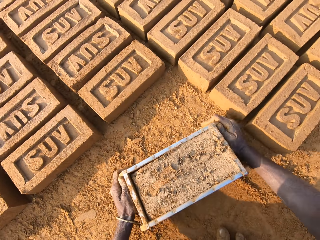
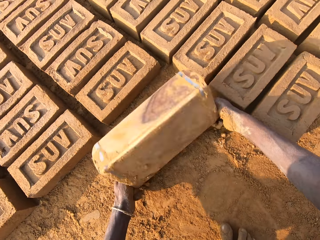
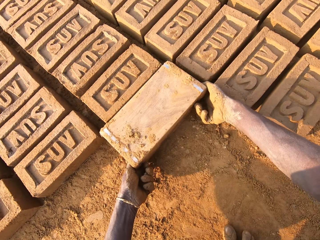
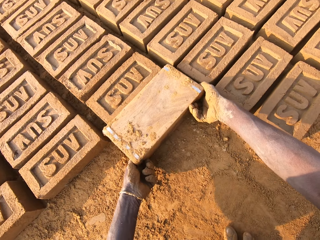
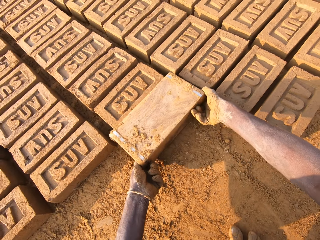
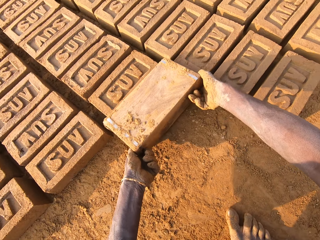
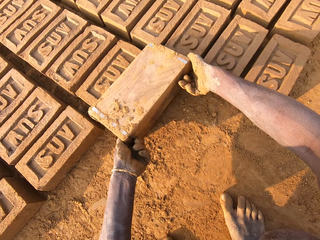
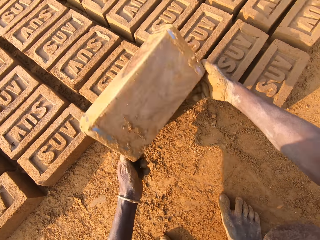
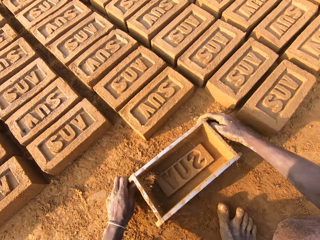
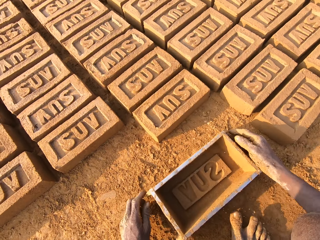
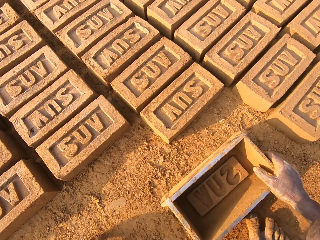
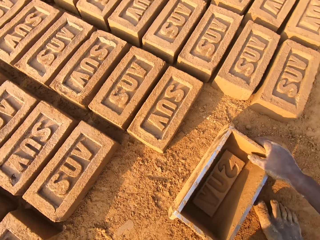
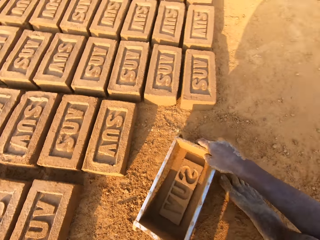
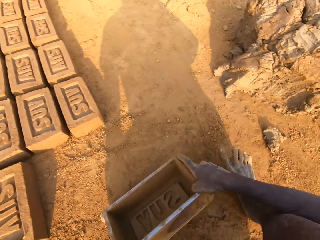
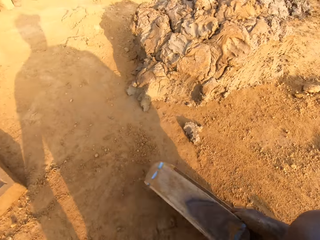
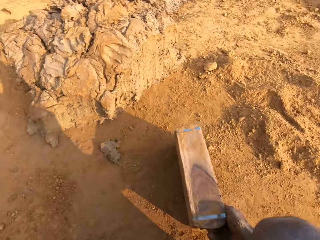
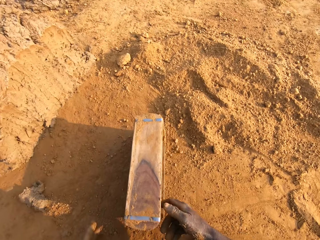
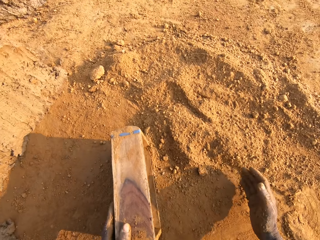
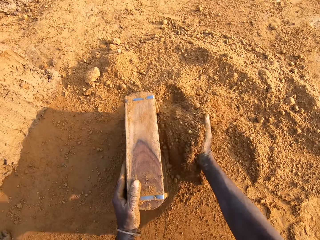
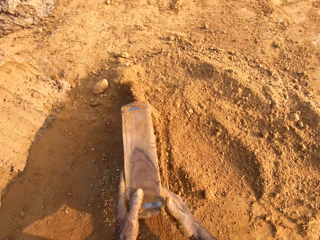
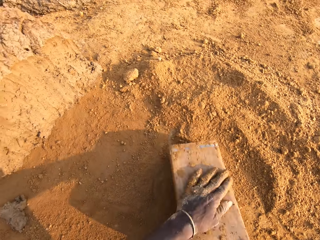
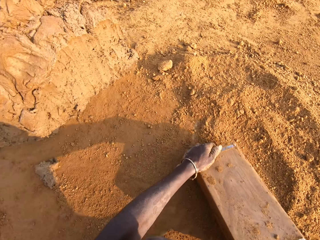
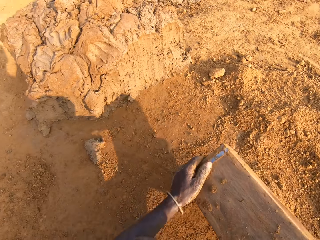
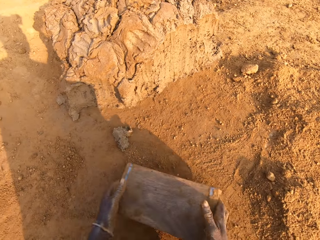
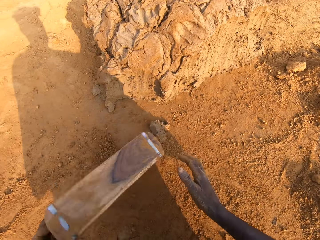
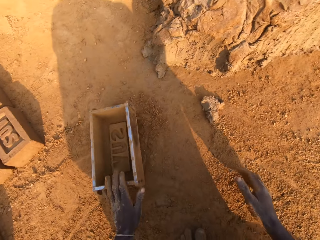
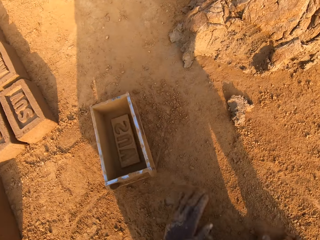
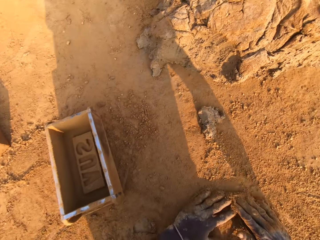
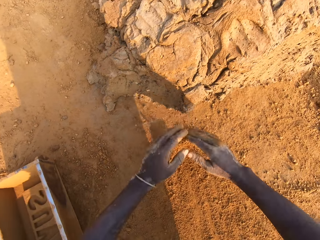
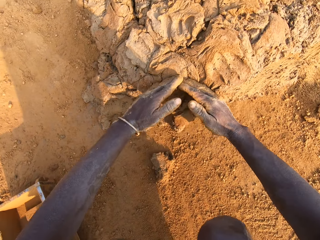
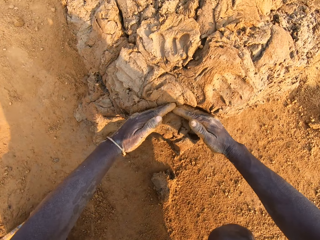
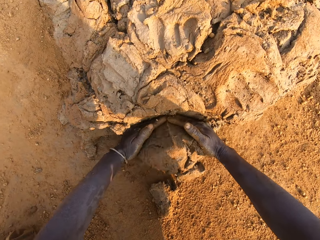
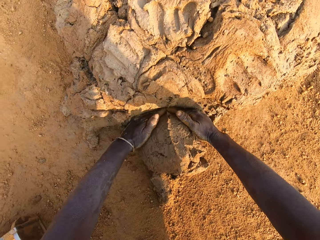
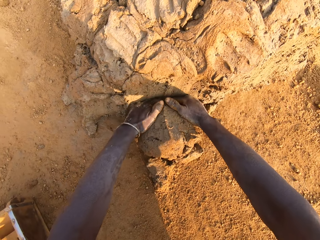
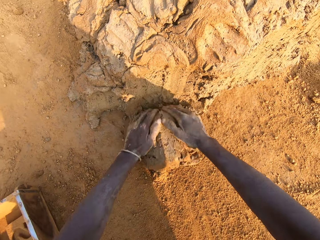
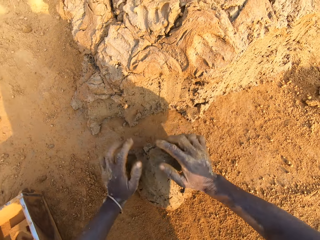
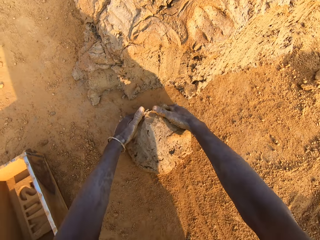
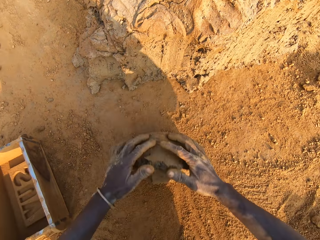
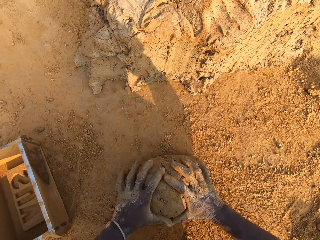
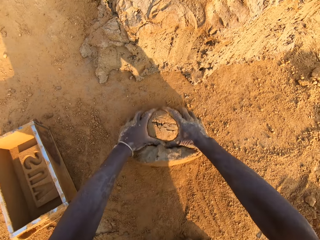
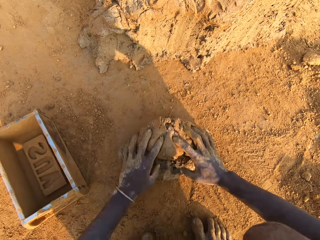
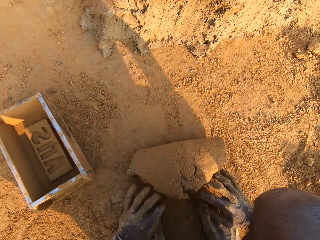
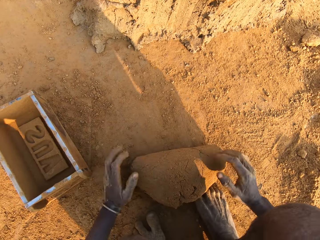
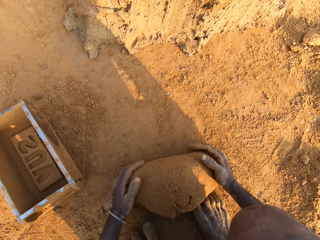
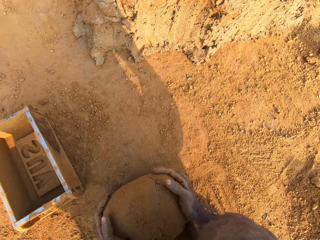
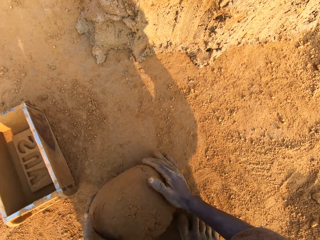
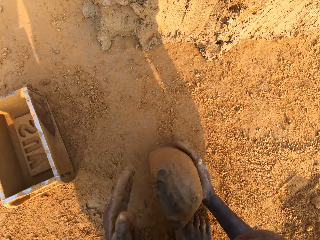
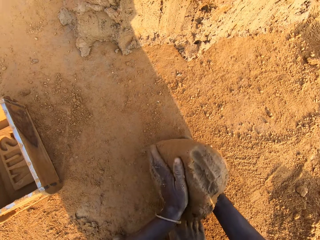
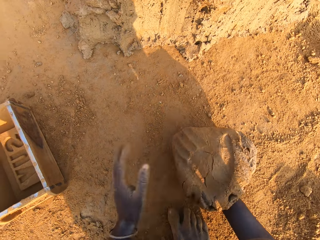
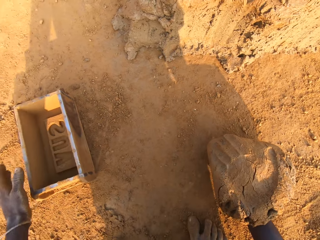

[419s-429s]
The camera wearer pours clay mix from the brick mold or box on the ground. He puts the brick aside. He moves the brick mold with his hands. He puts sand into the brick mold with his right hand. He drops the box. He cuts out a portion of clay mix with both hands. He picks up the mud. He molds the portion of clay mix with both hands.

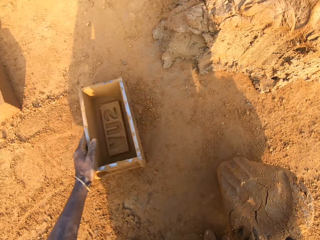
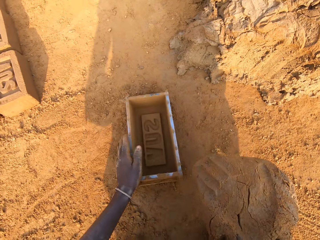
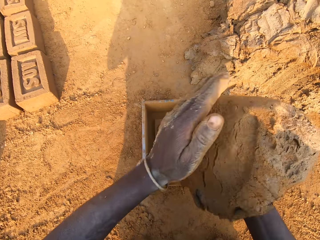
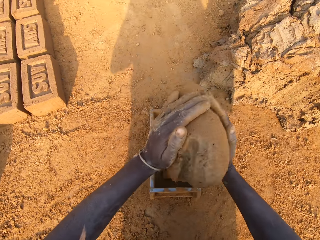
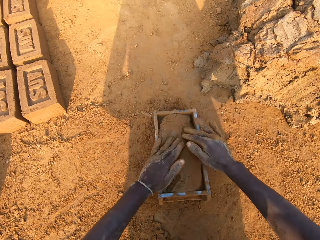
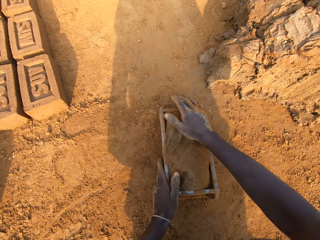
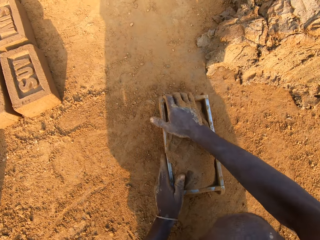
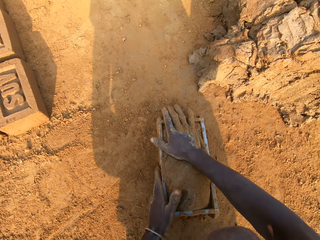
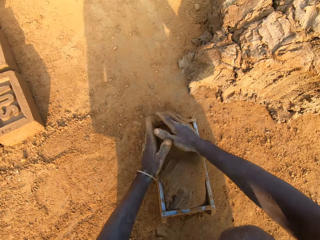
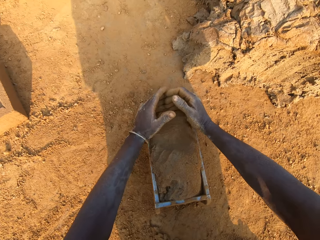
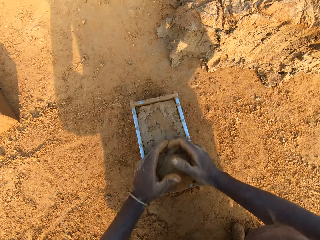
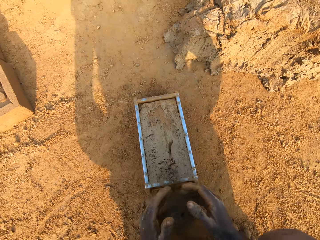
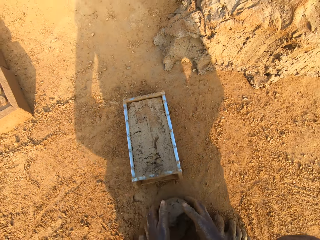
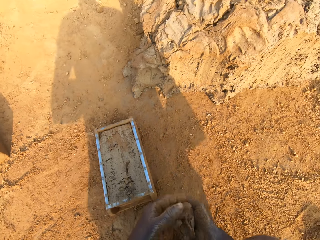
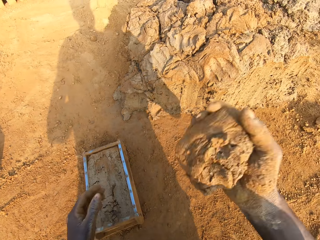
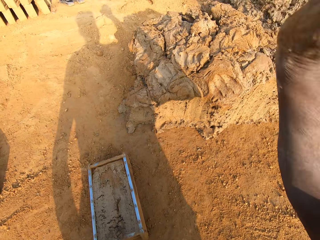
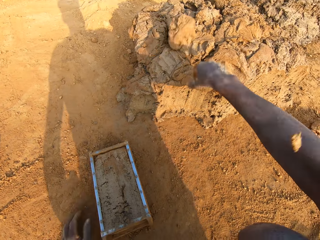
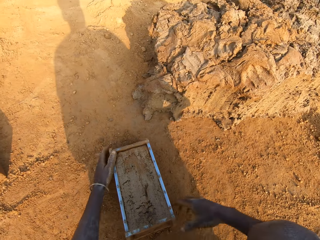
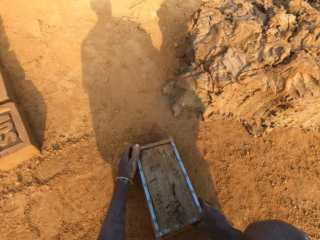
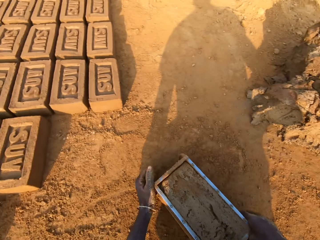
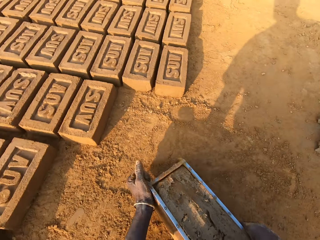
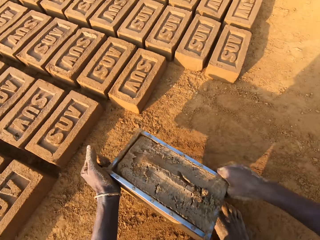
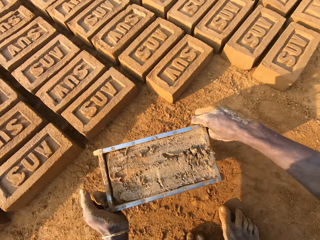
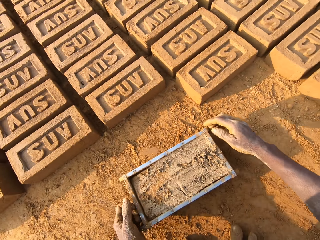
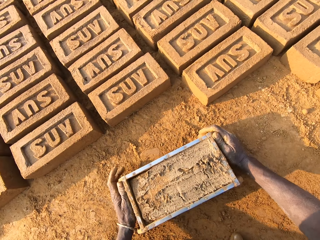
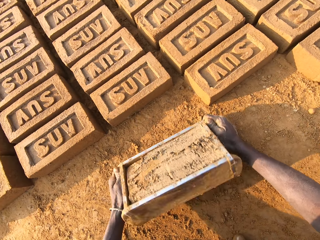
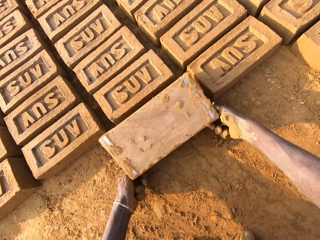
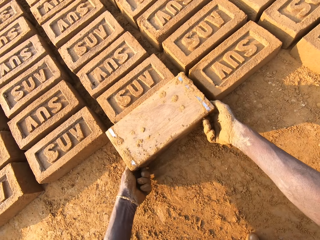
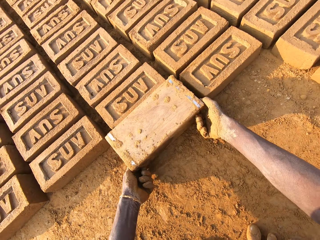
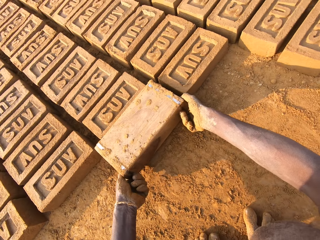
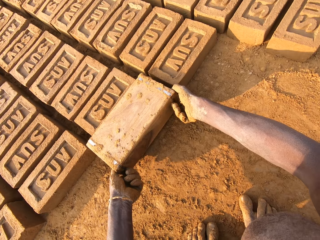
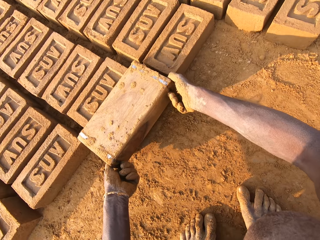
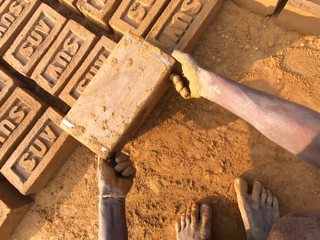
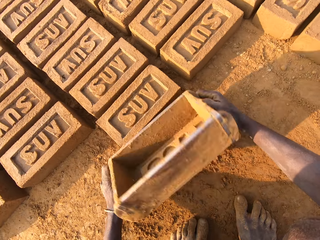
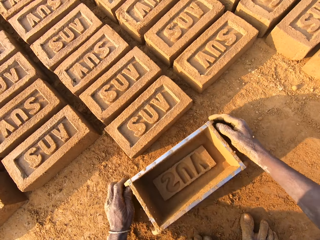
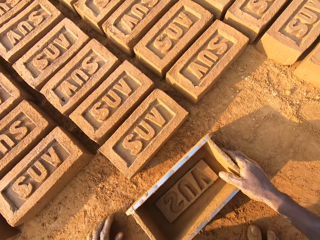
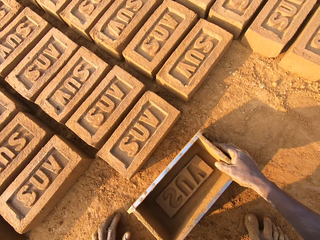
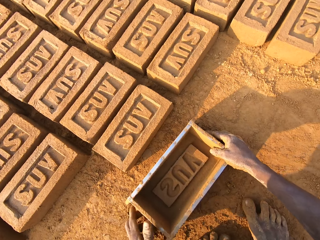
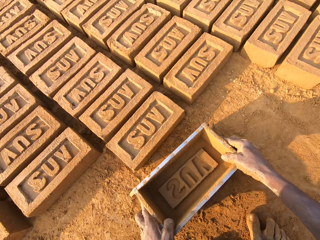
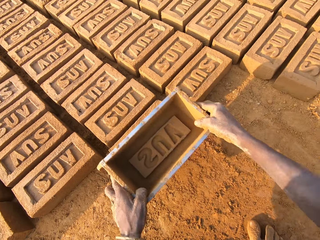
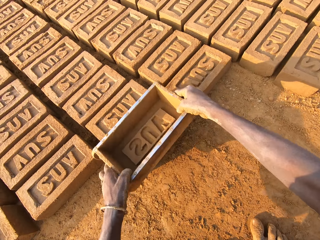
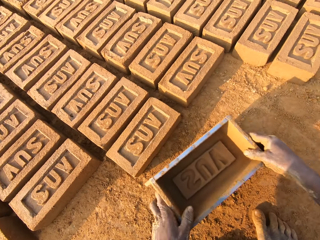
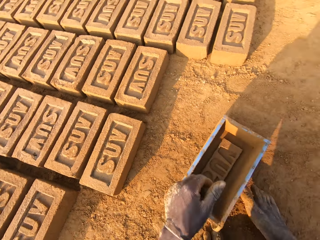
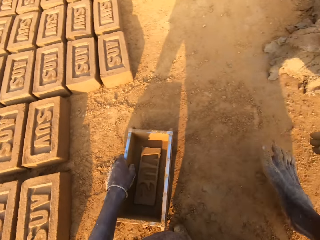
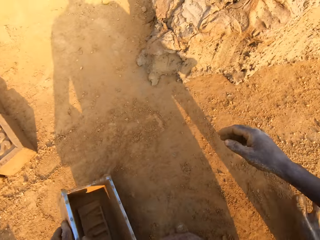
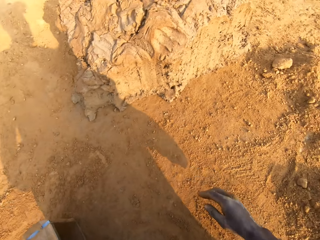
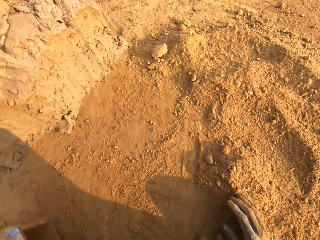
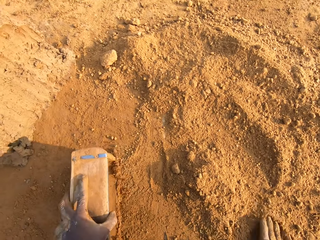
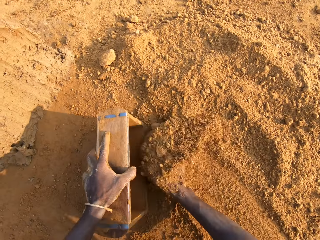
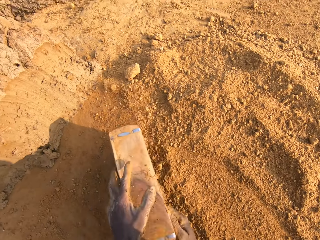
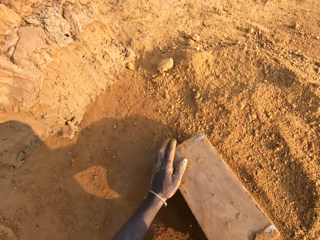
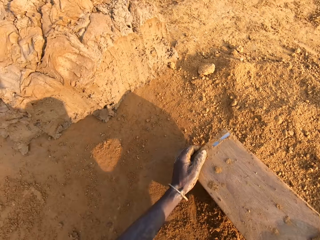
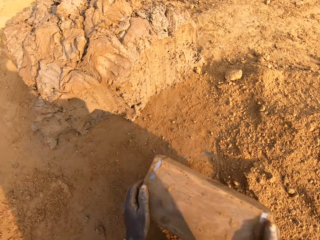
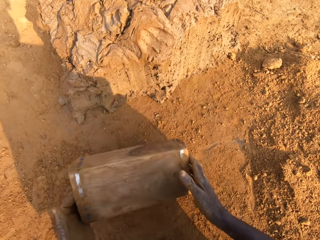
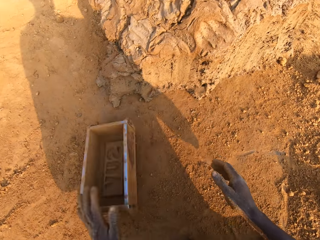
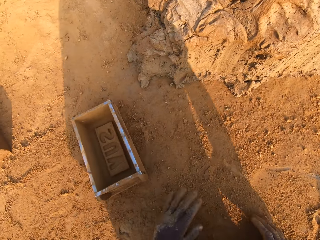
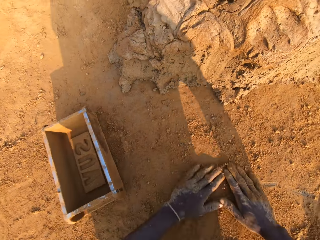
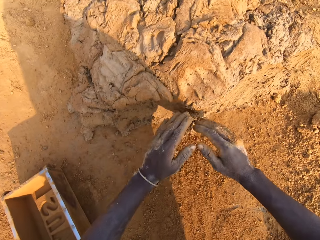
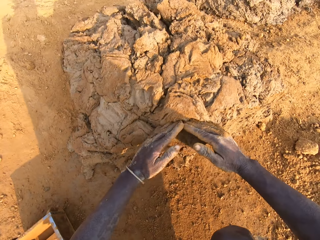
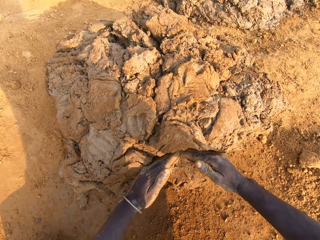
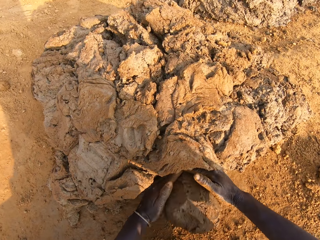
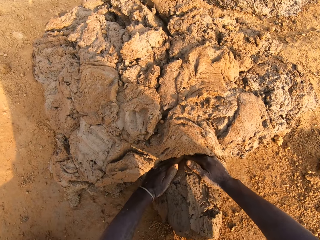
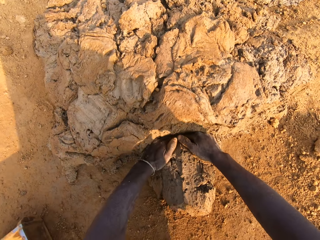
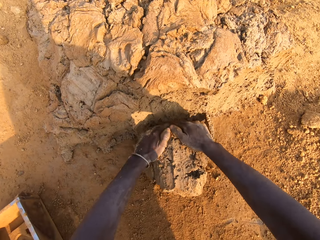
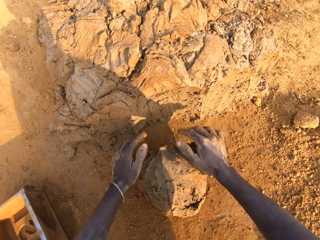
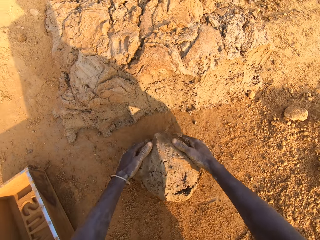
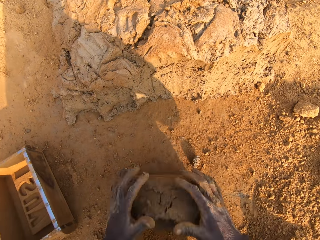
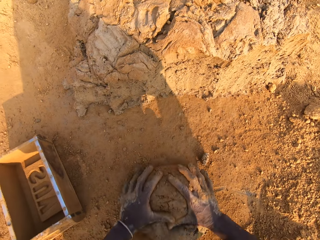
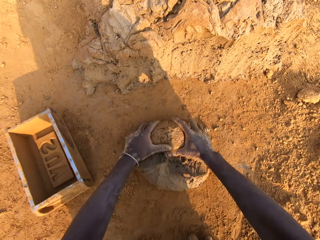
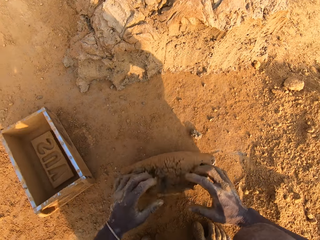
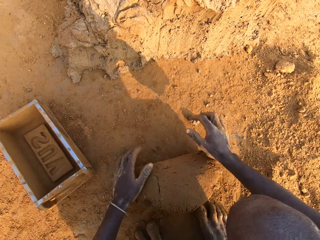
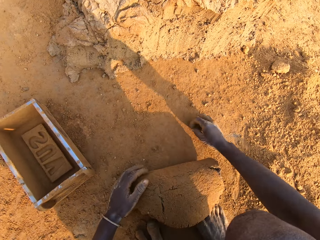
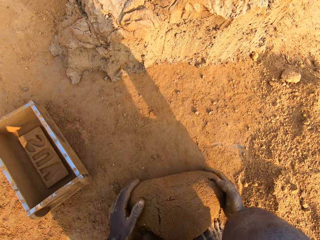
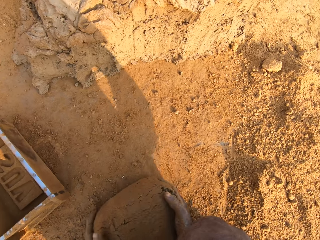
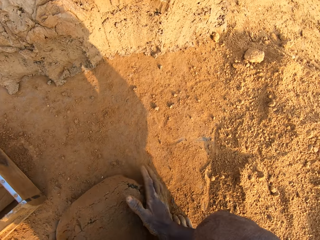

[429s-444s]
The camera wearer adjusts the brick mold or box with his left hand. He puts the clay mix or mud in the brick mold. He cuts out excess clay mix from the brick mold with both hands. He throws the portion of clay mix on the floor with his right hand. He moves the brick mold with his hands. He pours clay mix from the brick mold on the ground. He drops the brick aside. He presses the clay mix with the brick mold. He moves the brick mold with his hands. He puts sand into the brick mold with his right hand. He drops the box. He cuts out a portion of clay mix with both hands. He picks up the mud. He molds the portion of clay mix with both hands.
